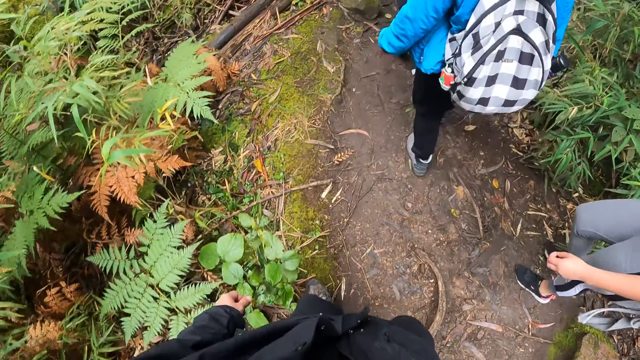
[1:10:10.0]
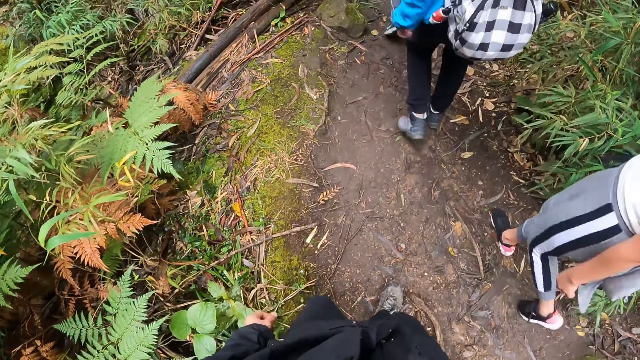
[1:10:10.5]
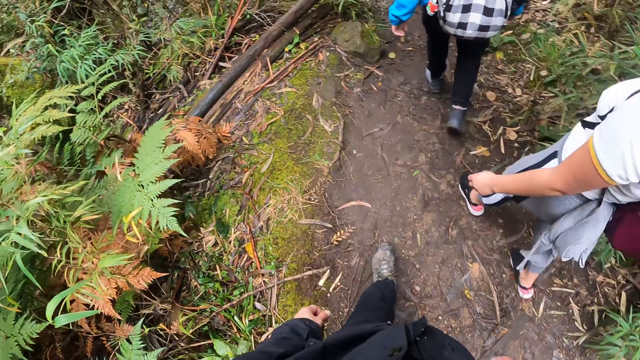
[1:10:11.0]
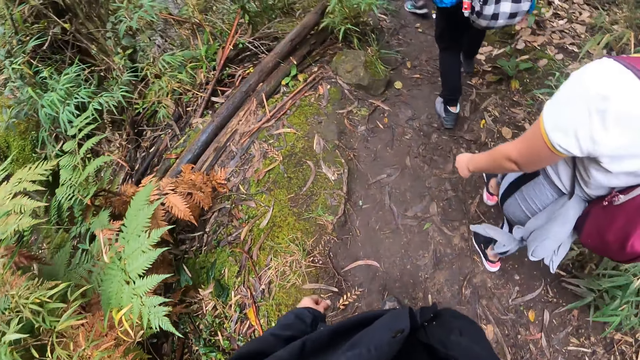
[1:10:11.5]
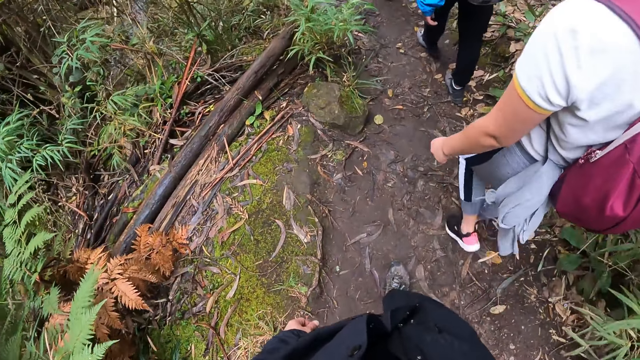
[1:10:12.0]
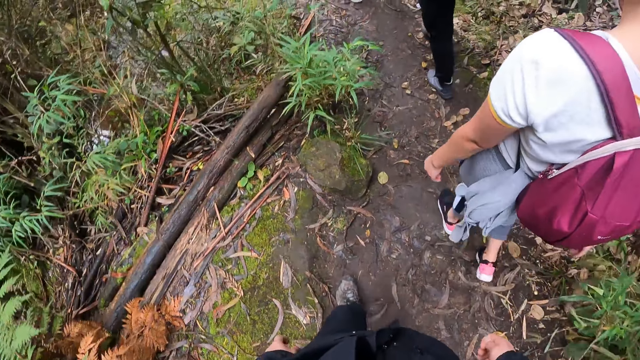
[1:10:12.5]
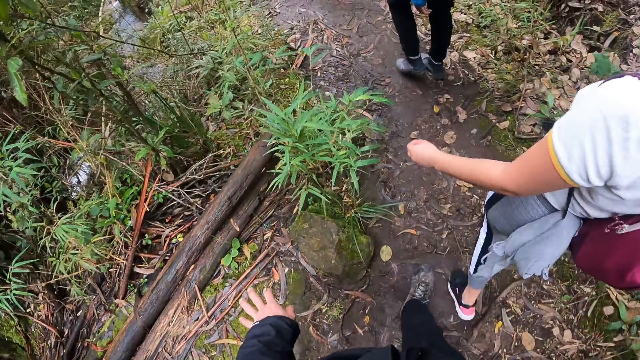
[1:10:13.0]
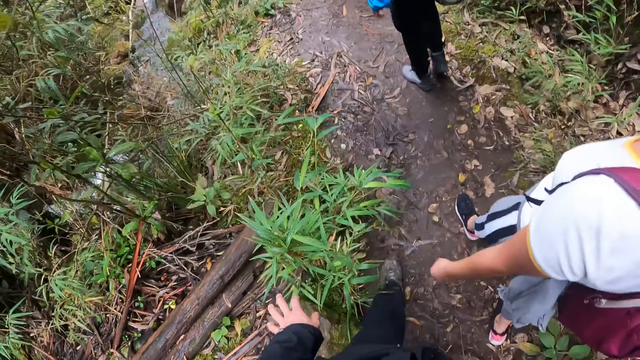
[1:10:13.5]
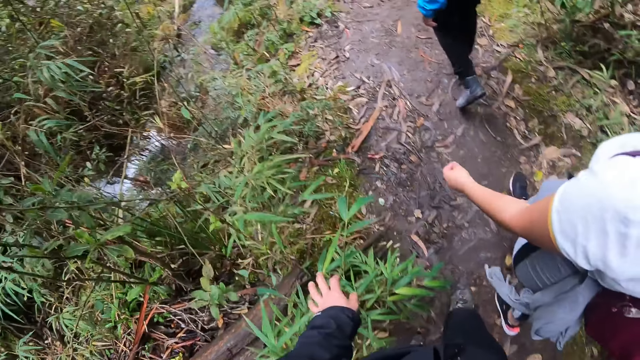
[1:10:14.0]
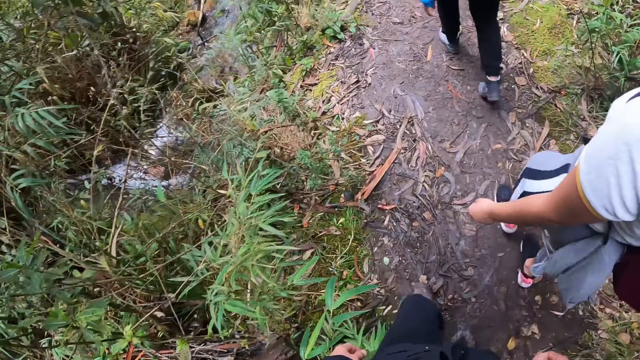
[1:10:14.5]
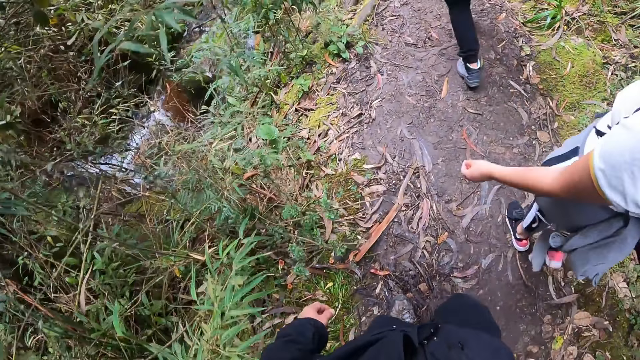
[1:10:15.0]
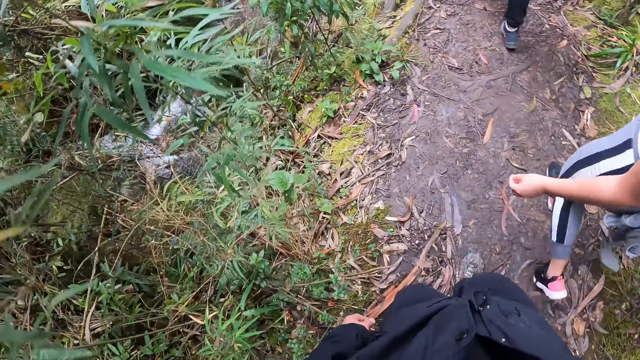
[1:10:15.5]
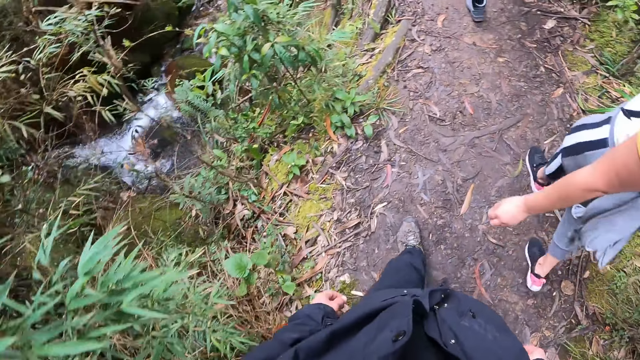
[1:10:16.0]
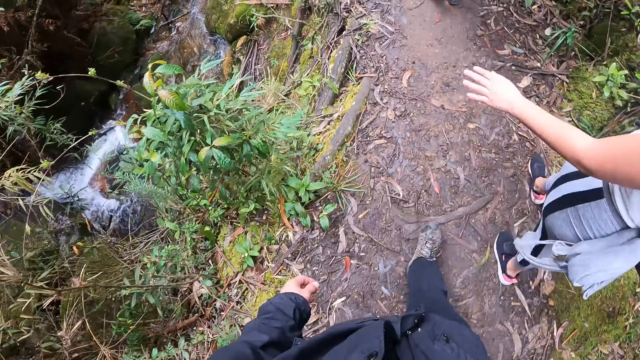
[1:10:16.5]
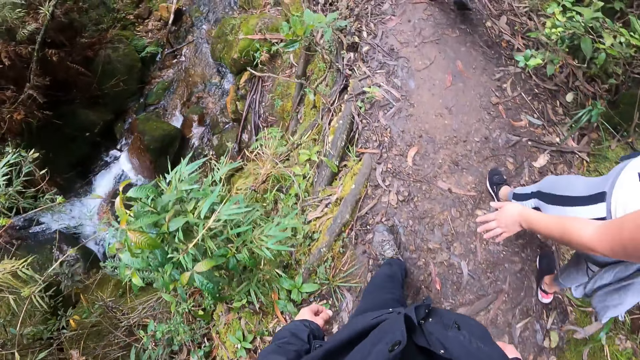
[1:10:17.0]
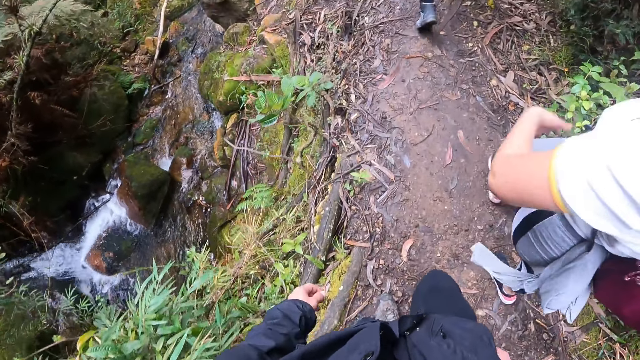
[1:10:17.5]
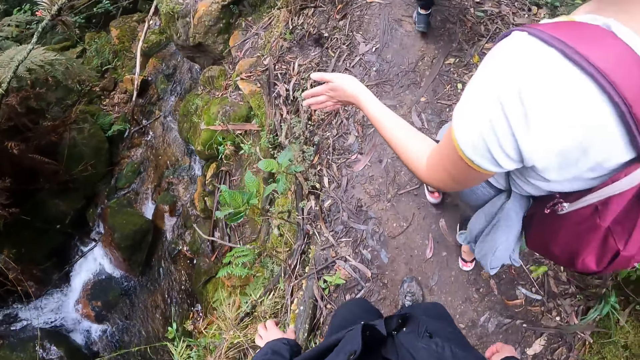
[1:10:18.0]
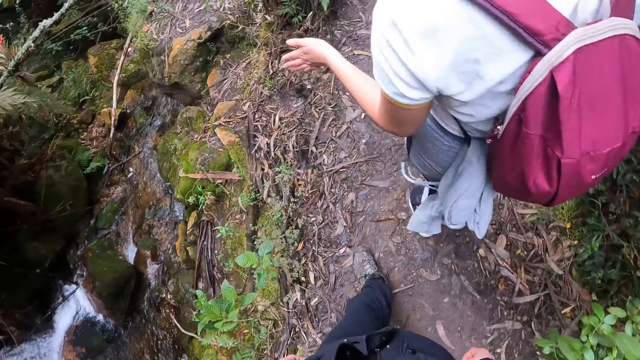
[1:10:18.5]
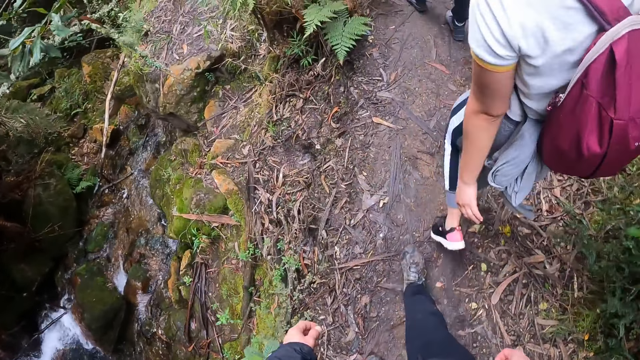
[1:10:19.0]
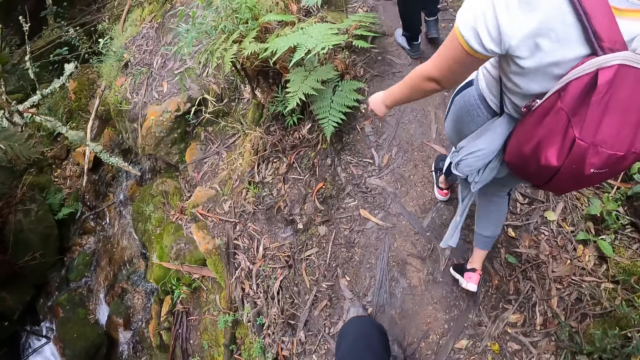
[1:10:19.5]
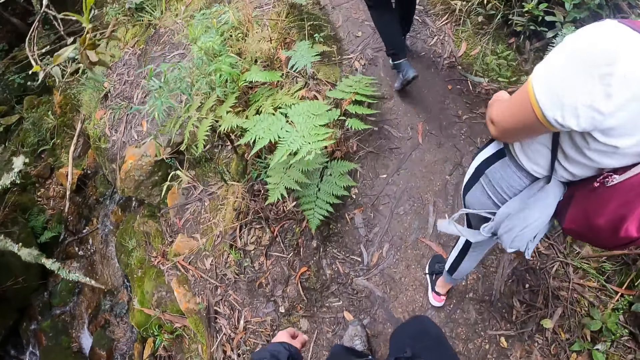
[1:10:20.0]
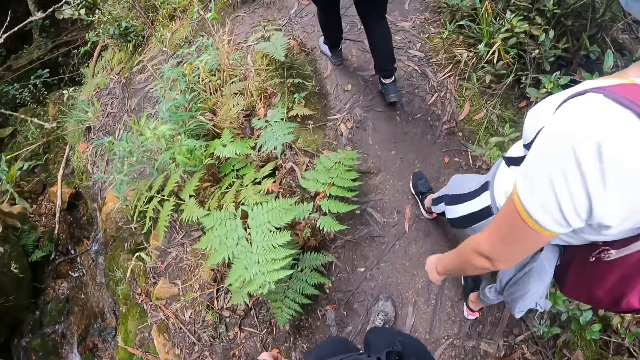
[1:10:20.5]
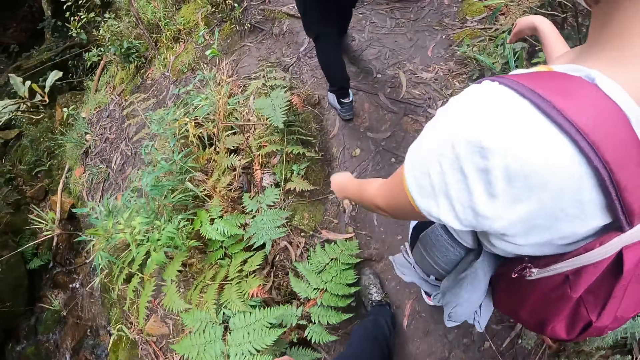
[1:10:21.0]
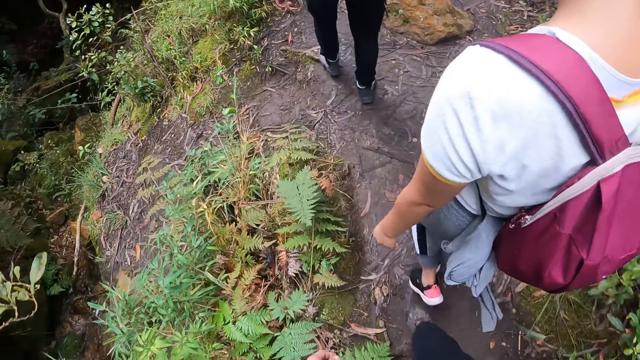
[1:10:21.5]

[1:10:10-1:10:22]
The camera wearer walks. He touches a leaf with his left hand.

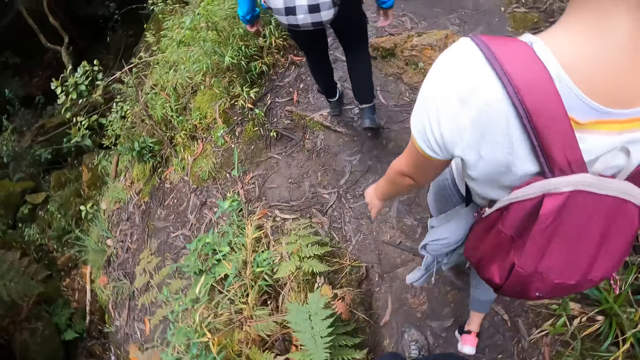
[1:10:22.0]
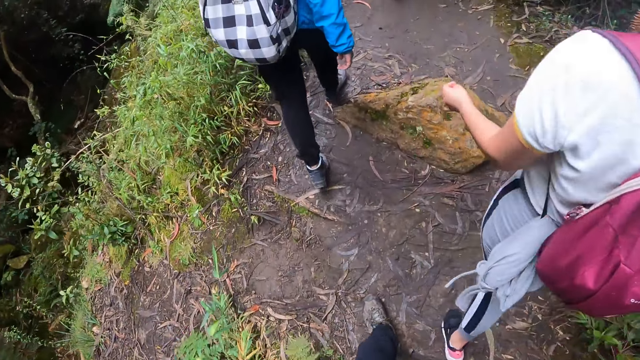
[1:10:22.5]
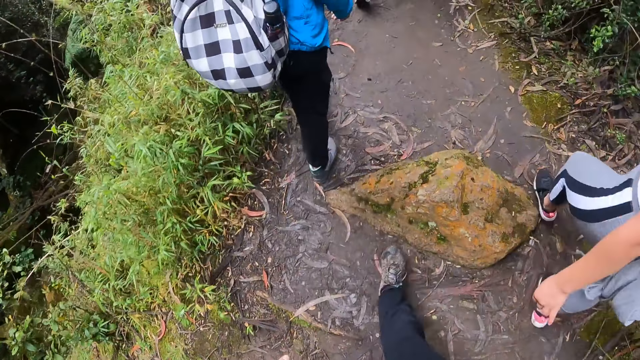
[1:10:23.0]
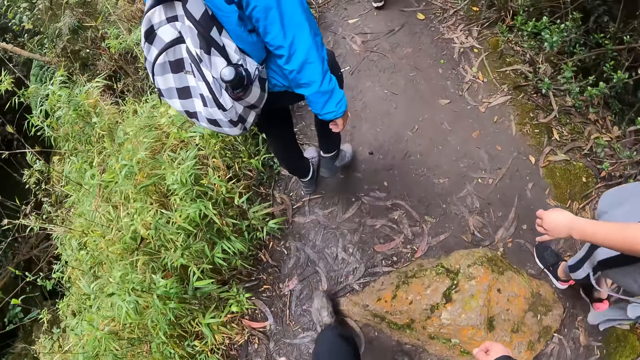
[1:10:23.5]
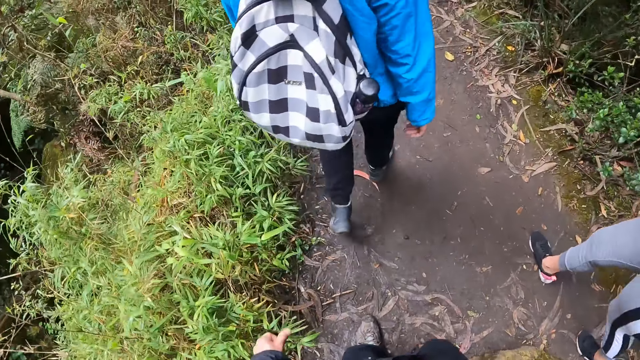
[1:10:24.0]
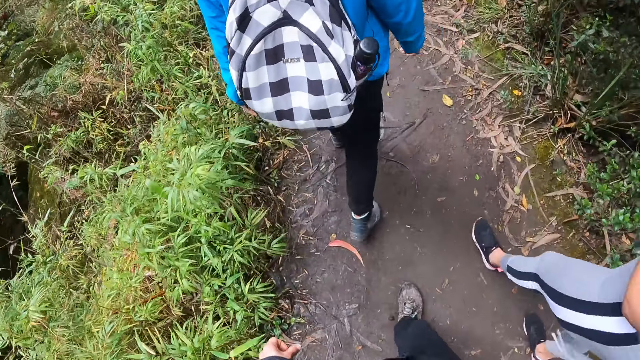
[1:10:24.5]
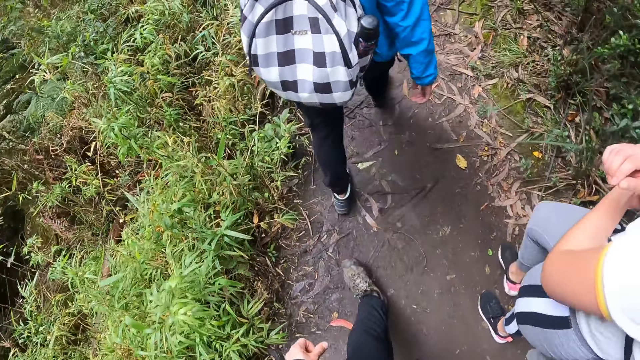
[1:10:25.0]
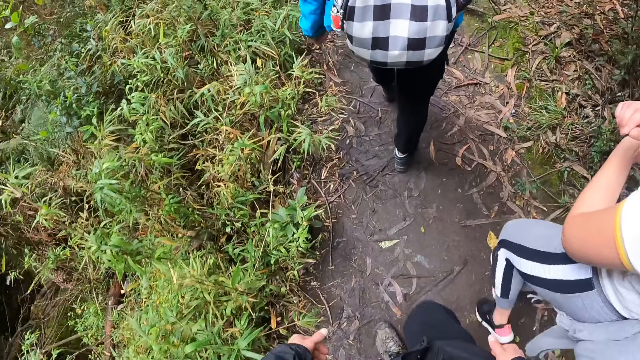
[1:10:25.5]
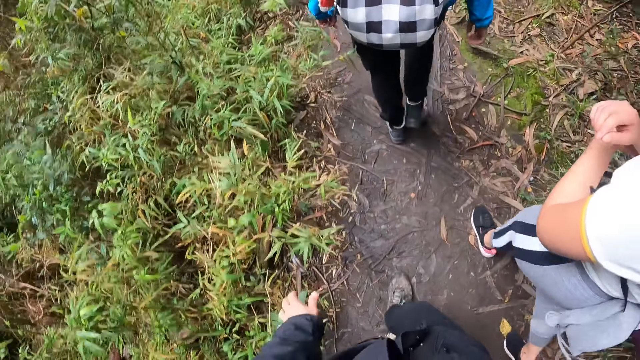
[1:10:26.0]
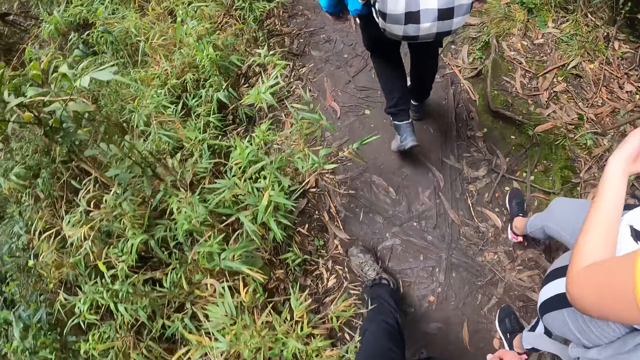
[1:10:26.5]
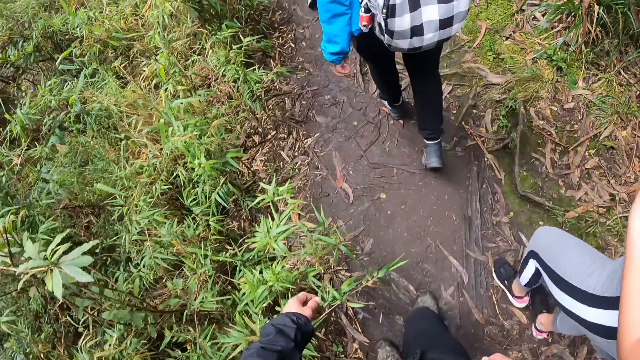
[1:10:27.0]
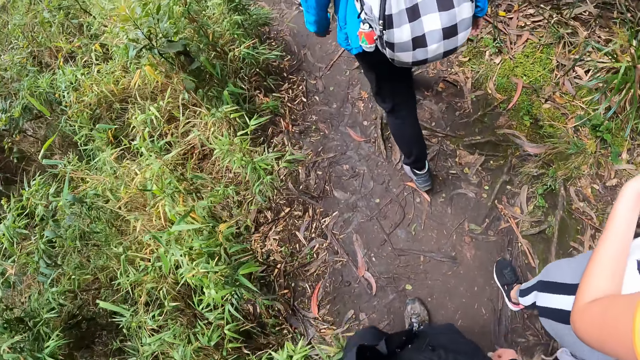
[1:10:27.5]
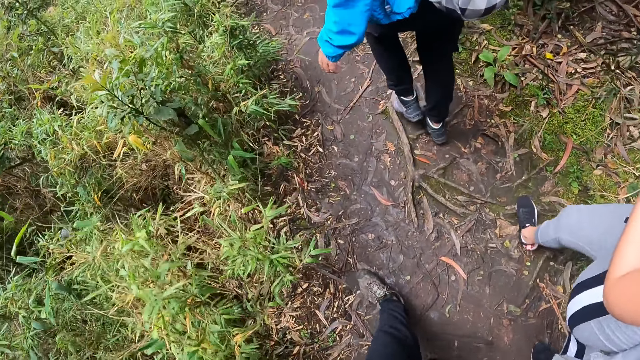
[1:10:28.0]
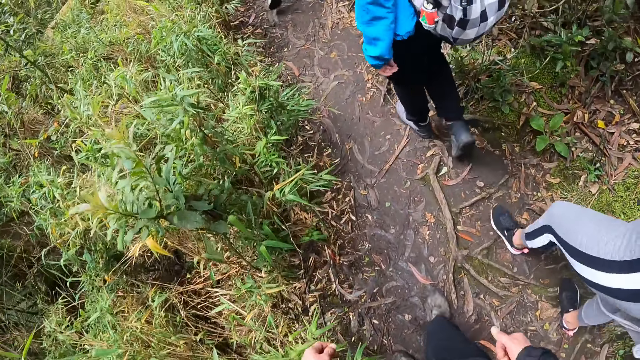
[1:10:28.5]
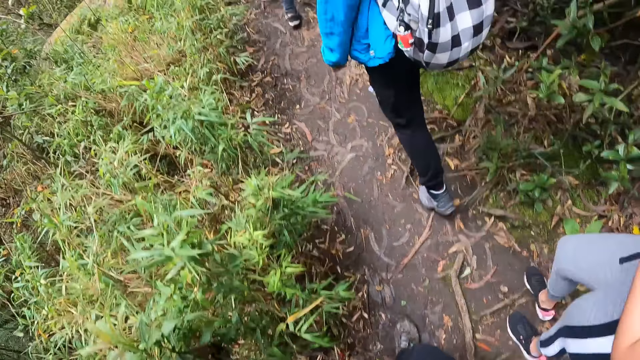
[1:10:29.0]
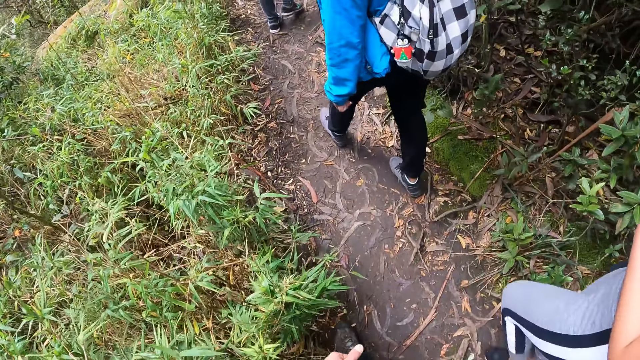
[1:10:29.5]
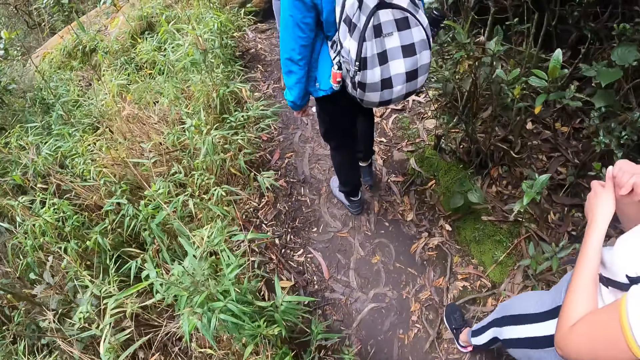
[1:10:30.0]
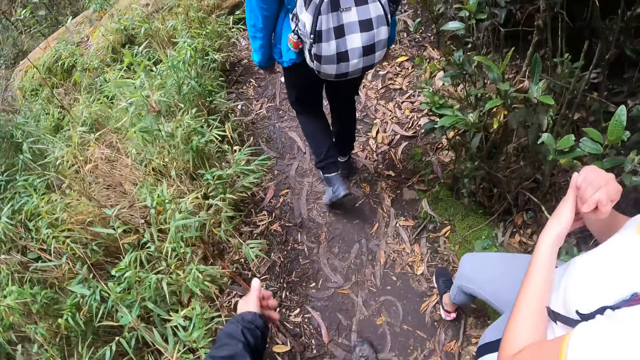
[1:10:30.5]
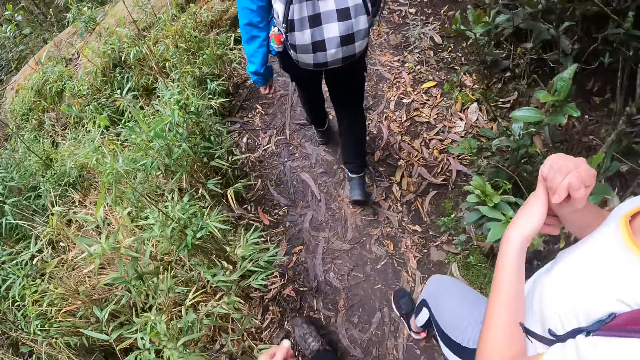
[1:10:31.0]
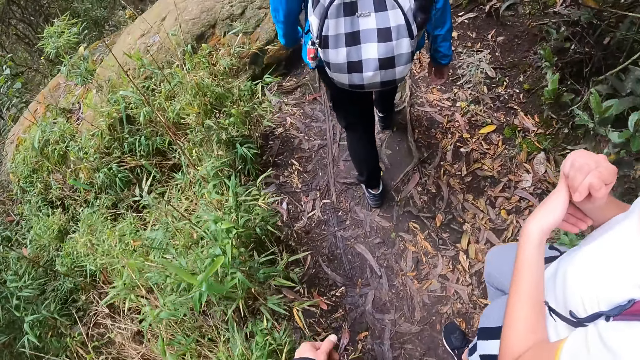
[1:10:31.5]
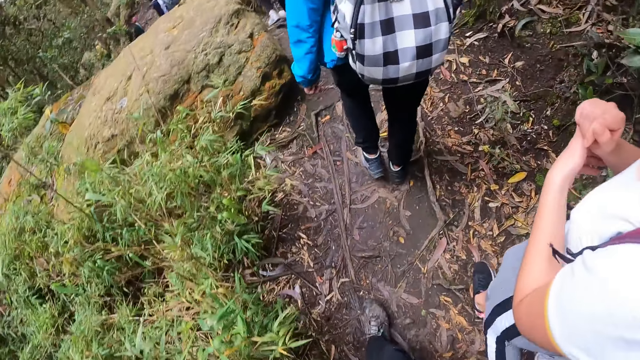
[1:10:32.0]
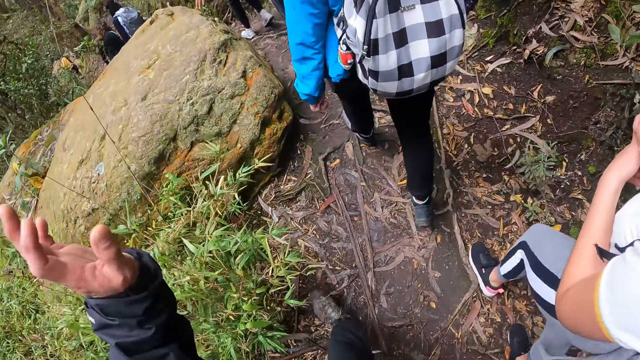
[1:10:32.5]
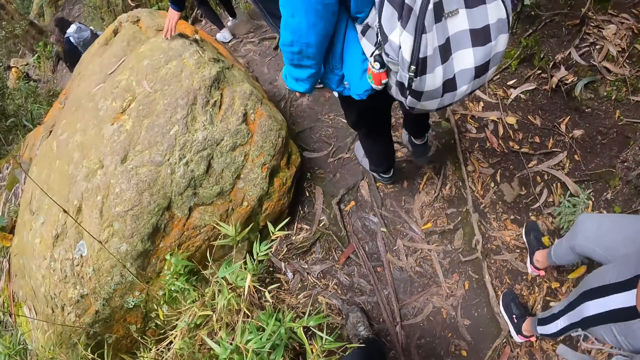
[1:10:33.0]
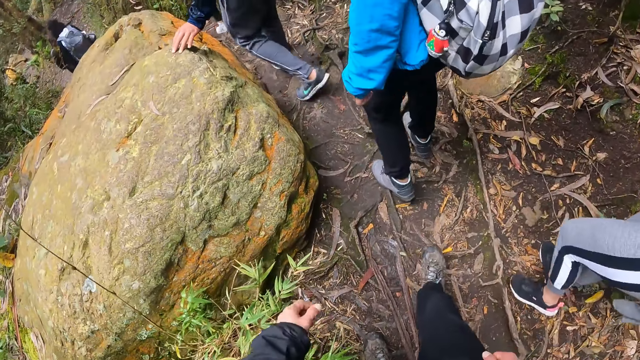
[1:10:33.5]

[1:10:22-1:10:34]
The camera wearer walks. He touches his hands. The woman touches her hands. She touches her hands again. The camera wearer walks in a bush path. Another woman walks in the bush path.
